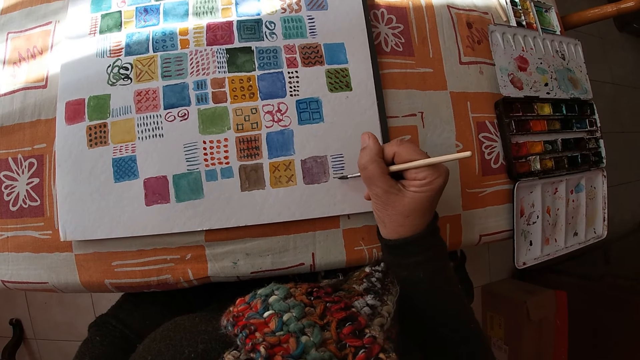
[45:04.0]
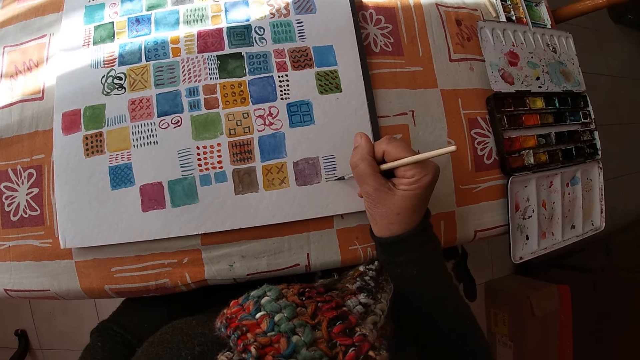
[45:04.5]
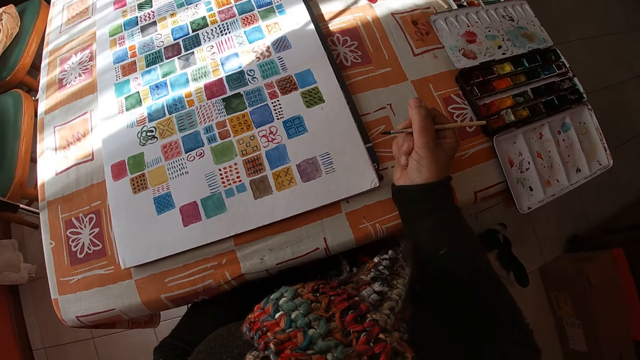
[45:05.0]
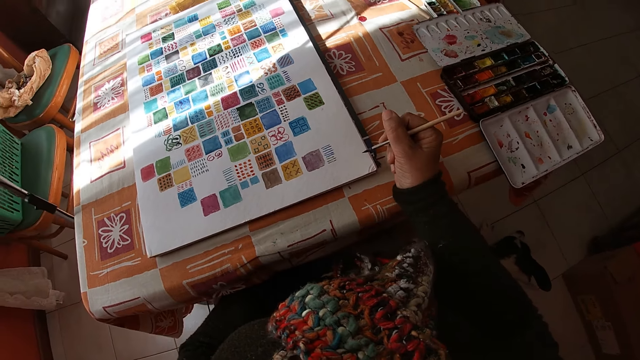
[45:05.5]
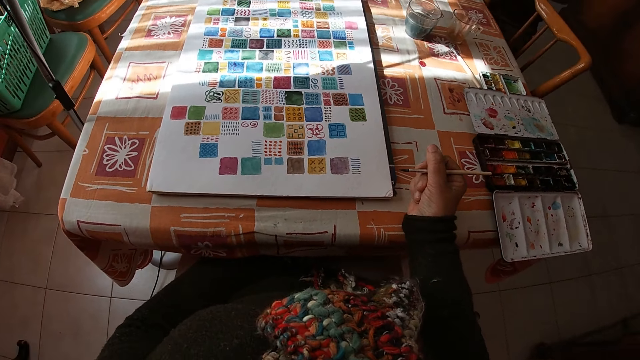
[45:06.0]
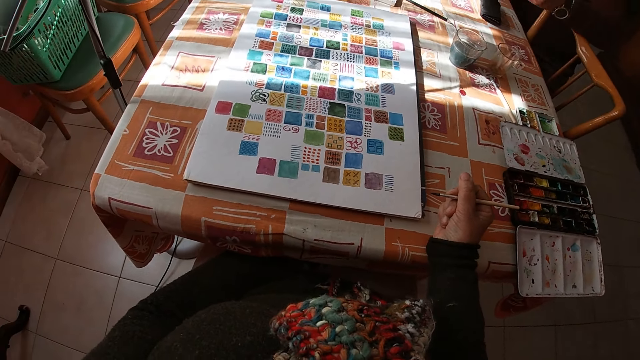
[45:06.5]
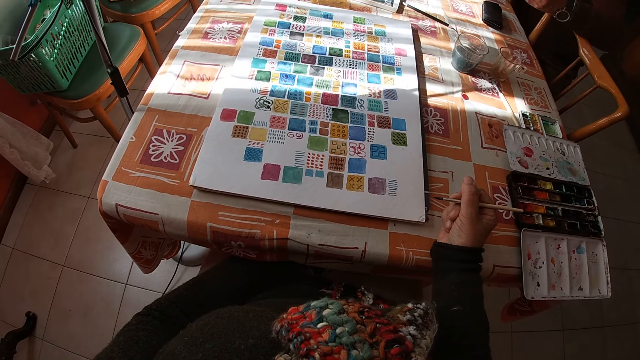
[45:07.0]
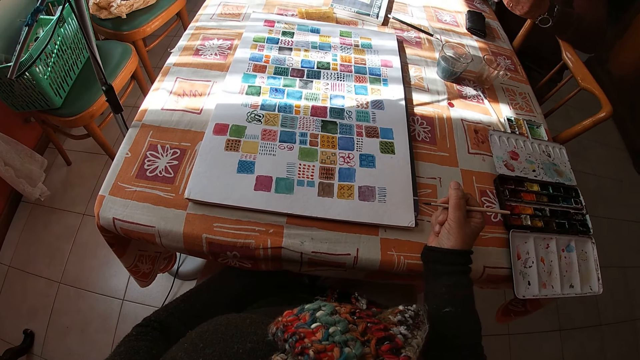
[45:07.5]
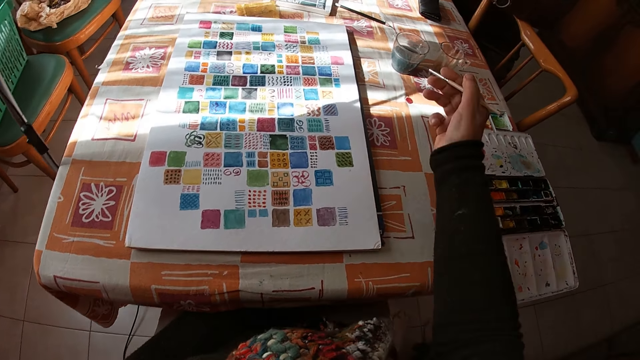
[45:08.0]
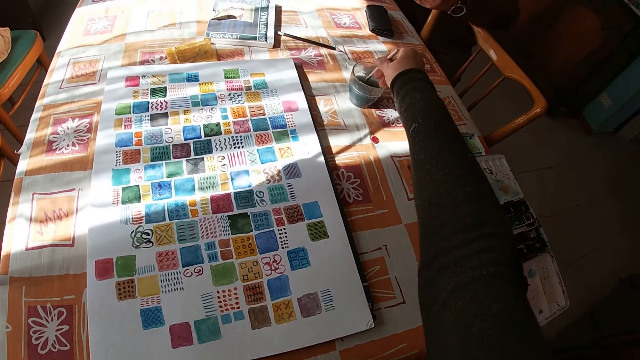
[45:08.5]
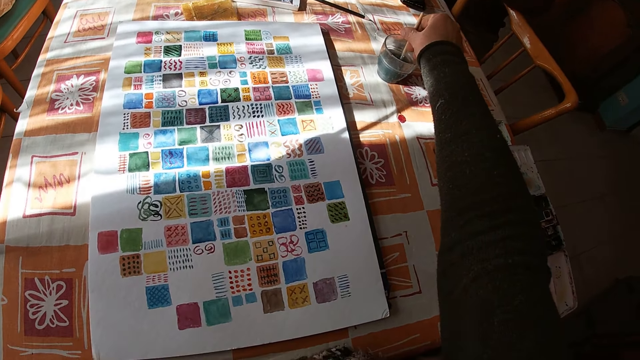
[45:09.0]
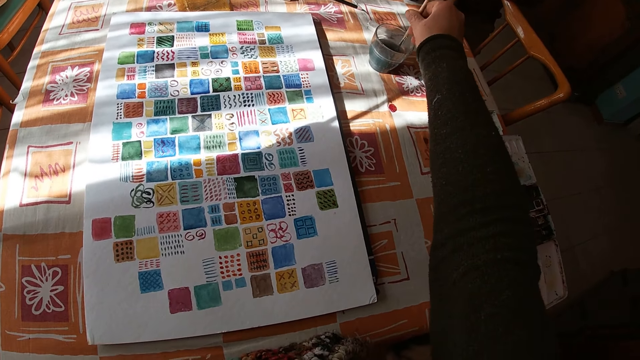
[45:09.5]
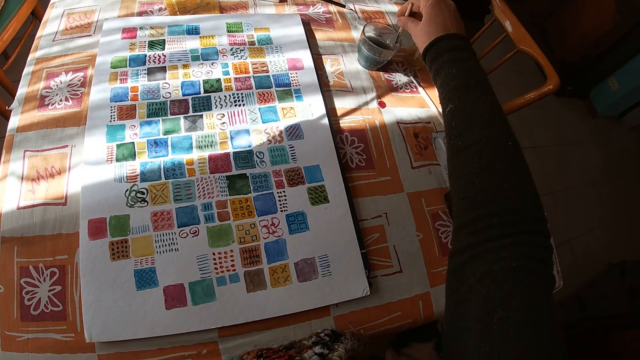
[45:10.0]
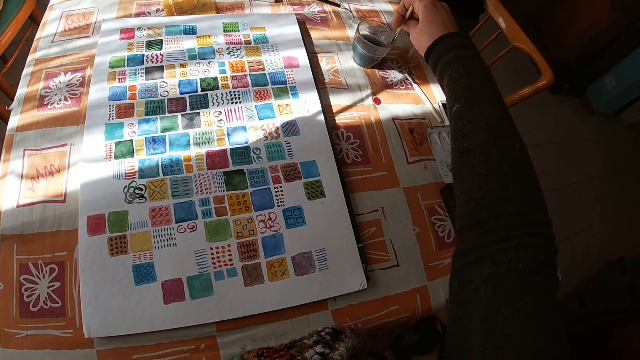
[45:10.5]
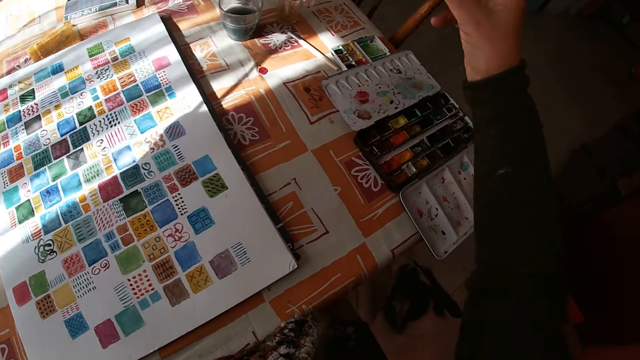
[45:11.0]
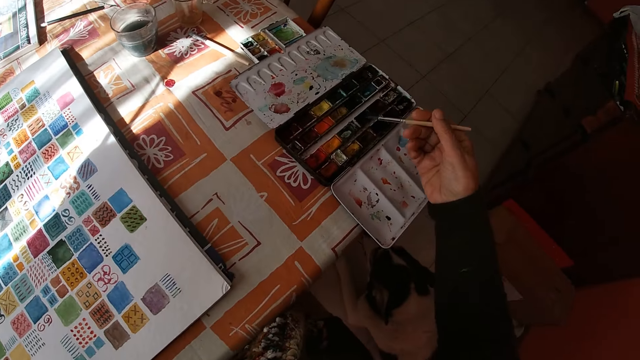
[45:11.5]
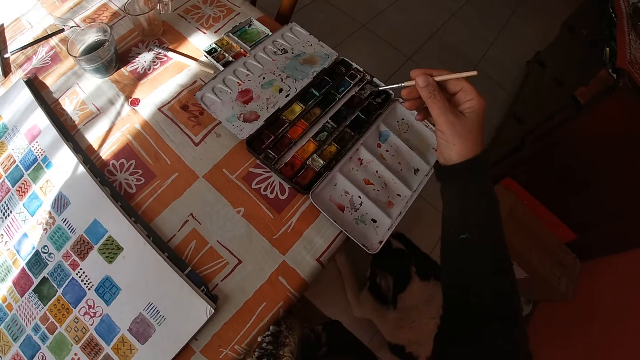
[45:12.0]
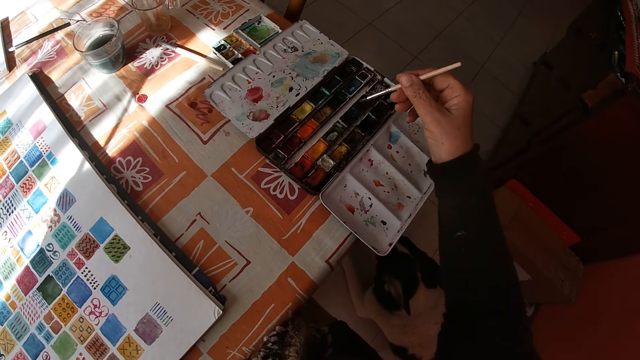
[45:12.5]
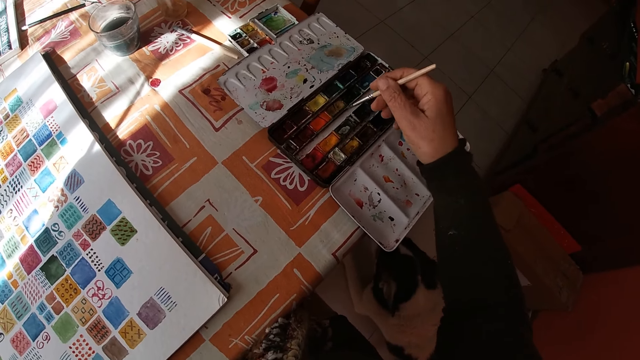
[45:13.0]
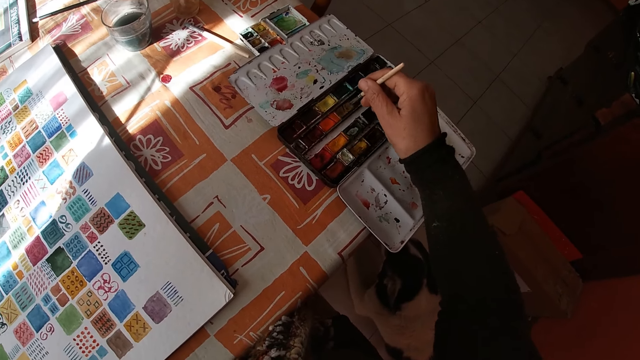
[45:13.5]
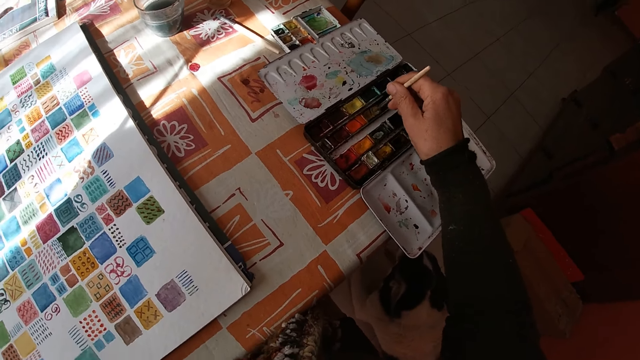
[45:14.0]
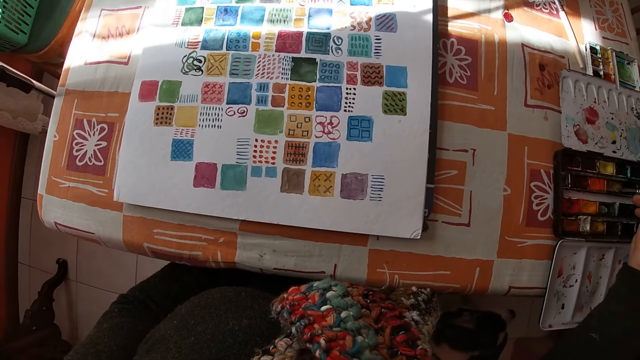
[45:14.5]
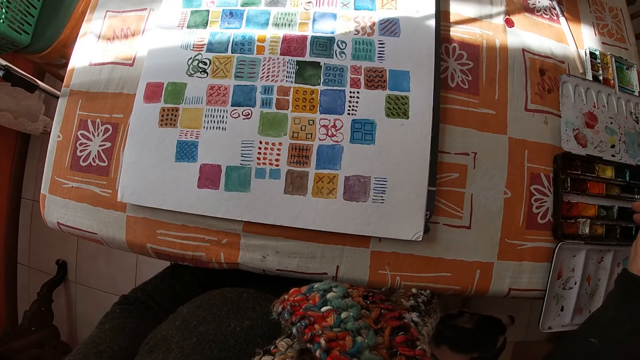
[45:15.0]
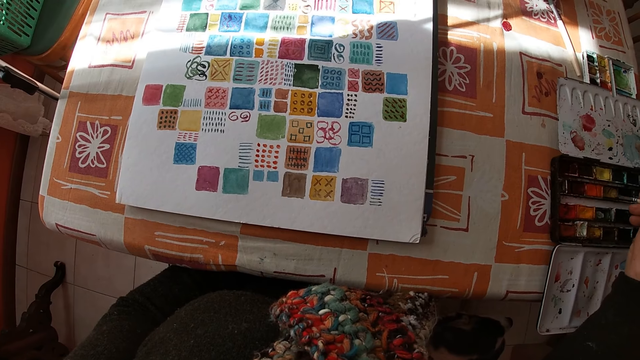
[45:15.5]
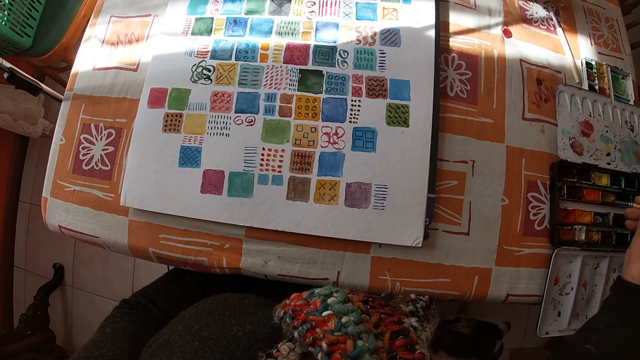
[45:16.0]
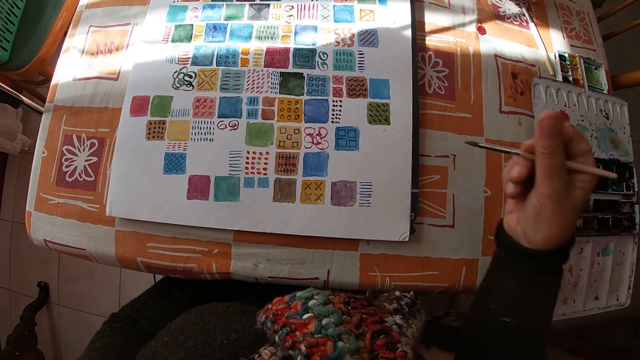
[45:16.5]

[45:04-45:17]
The camera wearer holds the paintbrush. She looks at the drawing. She rinses the paintbrush in her right hand in the bowl of water on the table. She dips the paintbrush in the glass. She shakes the paintbrush. She rubs the paintbrush against the glass. She holds the paintbrush. She dips the paintbrush in her right hand into the color palette on the table. She applies the paint on the paintbrush. She looks at the drawing. She looks at it again.

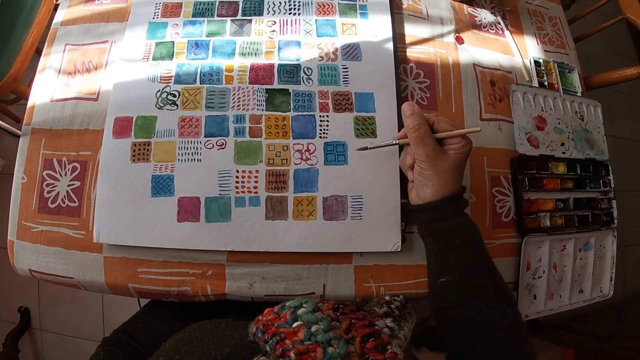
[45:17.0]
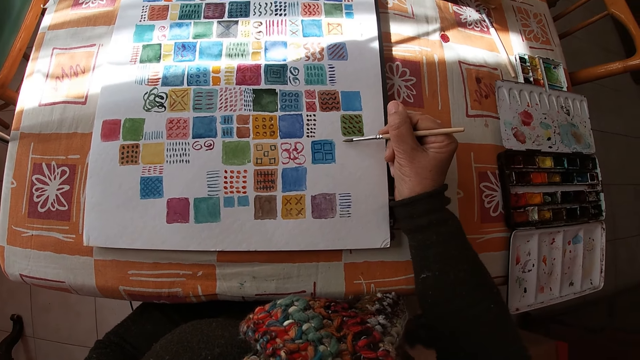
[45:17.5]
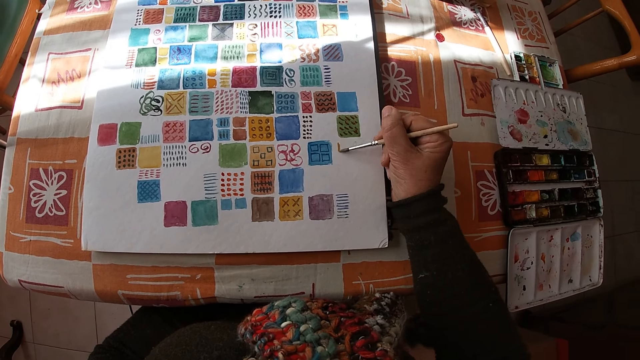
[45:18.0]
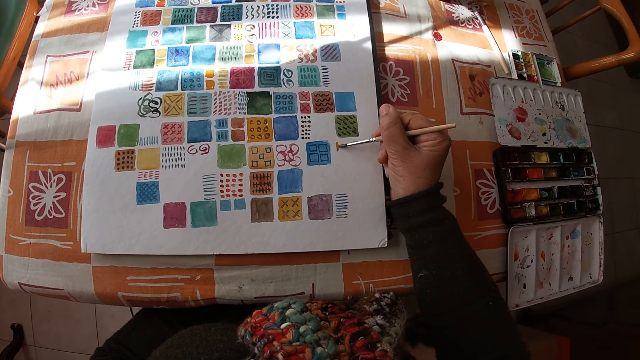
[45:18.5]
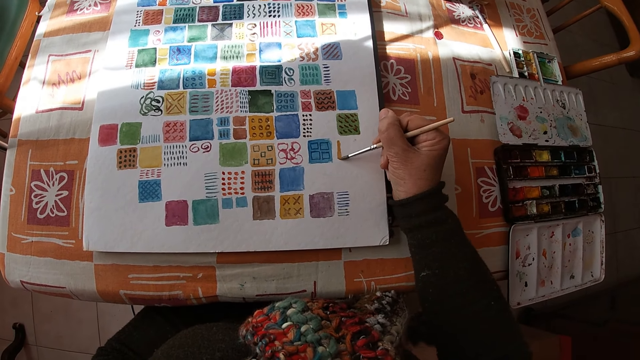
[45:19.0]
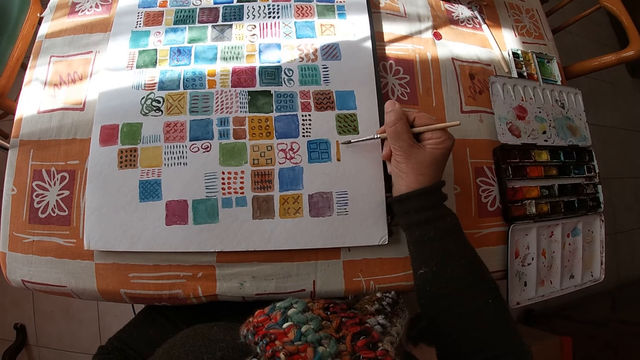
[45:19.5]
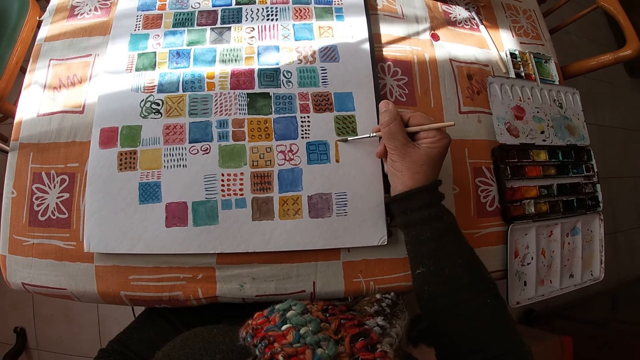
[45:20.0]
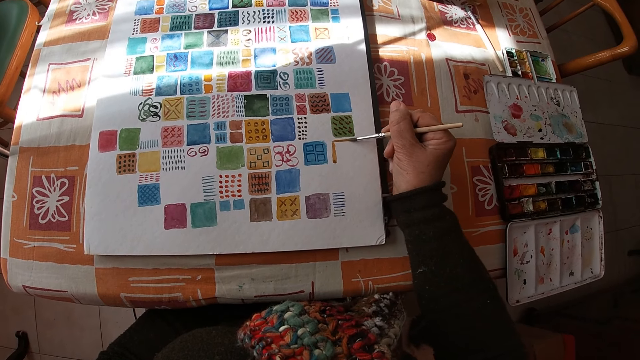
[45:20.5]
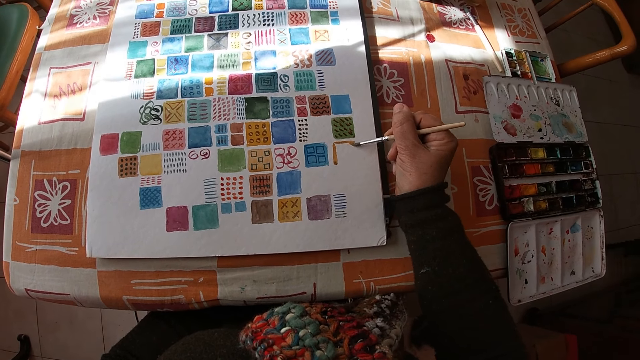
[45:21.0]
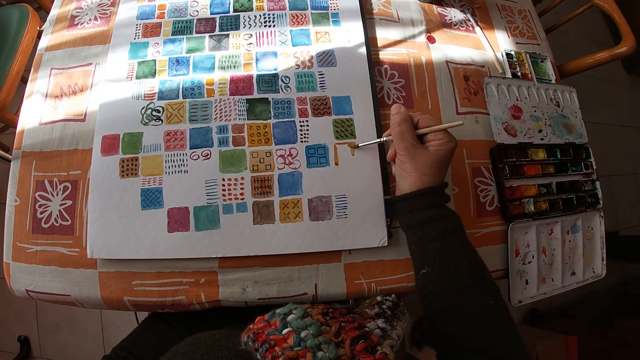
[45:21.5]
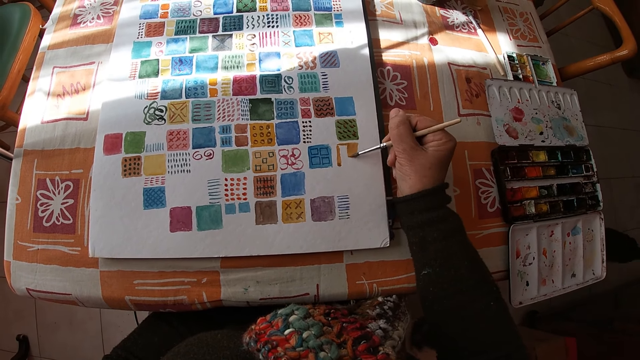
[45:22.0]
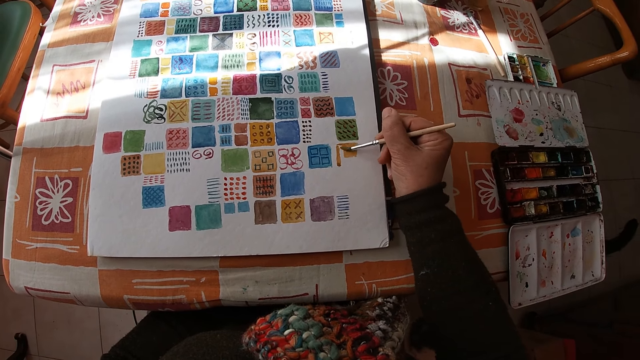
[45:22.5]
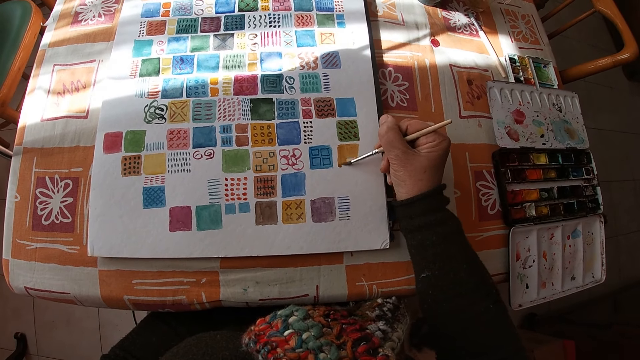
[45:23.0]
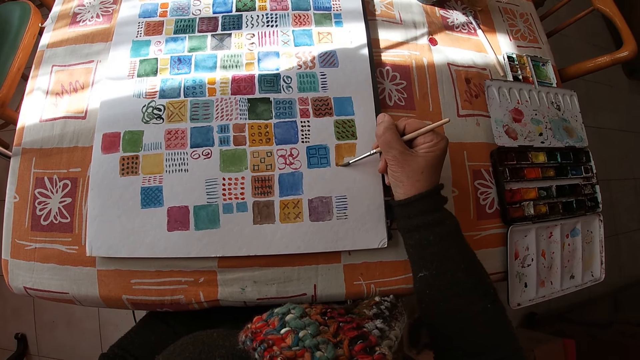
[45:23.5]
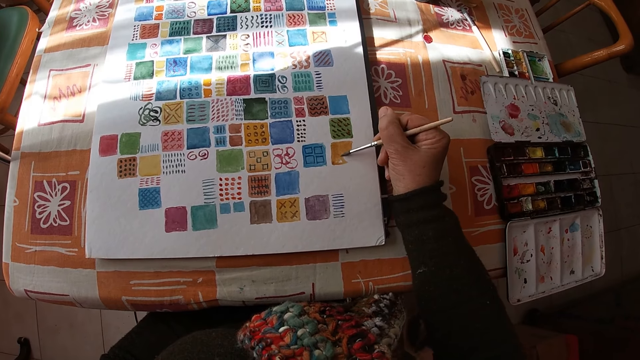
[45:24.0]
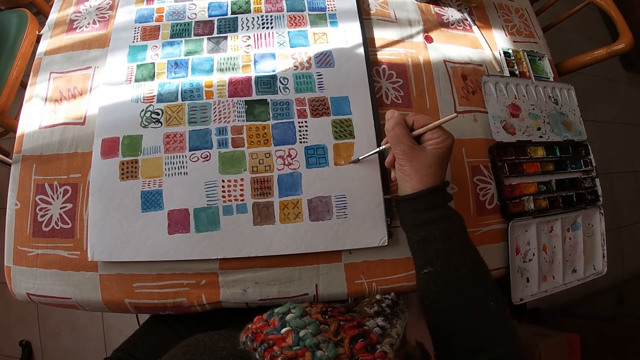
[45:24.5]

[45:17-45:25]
The camera wearer places her right hand on the table. She paints on the canvas pad on the table with the paintbrush in her right hand.
